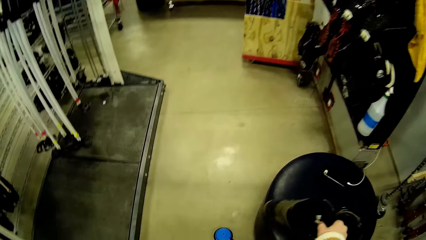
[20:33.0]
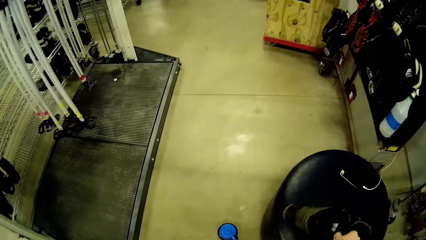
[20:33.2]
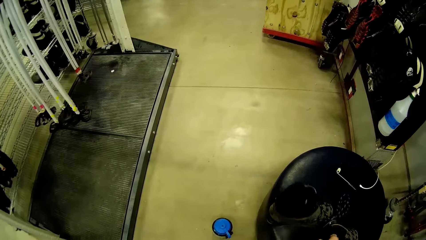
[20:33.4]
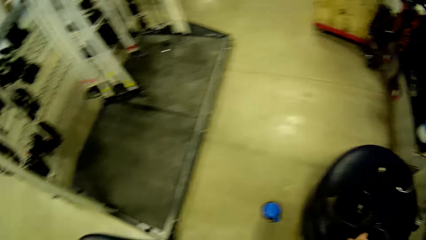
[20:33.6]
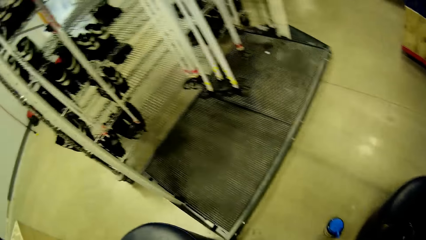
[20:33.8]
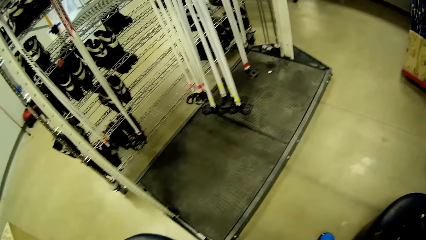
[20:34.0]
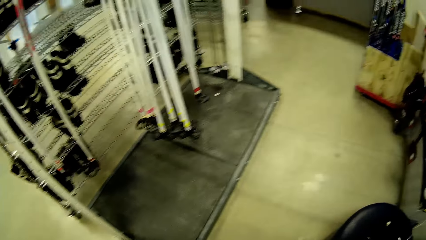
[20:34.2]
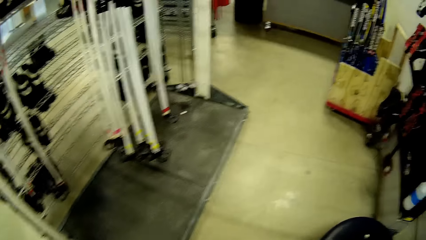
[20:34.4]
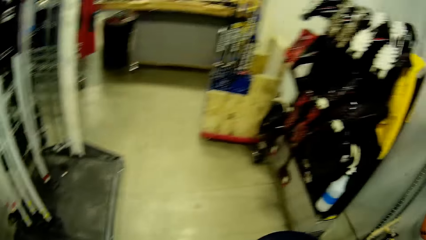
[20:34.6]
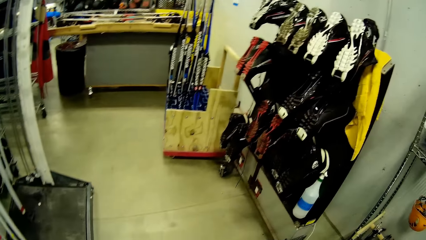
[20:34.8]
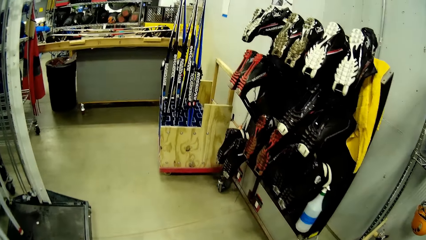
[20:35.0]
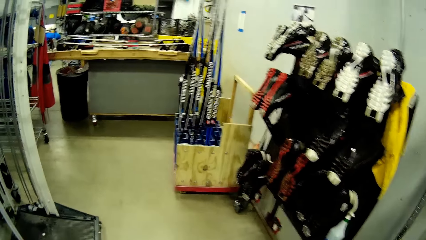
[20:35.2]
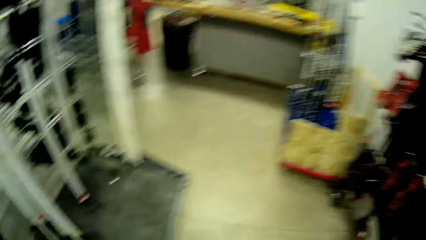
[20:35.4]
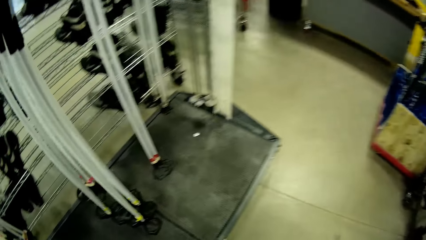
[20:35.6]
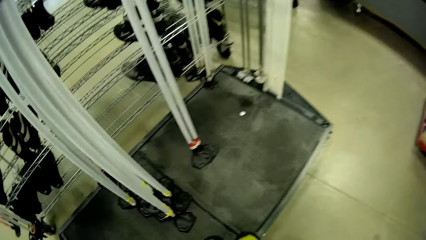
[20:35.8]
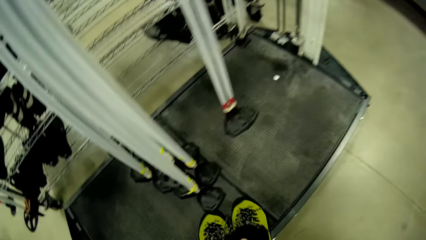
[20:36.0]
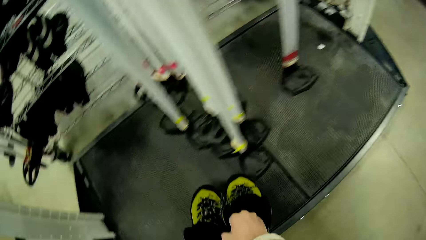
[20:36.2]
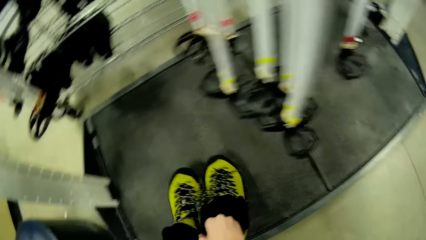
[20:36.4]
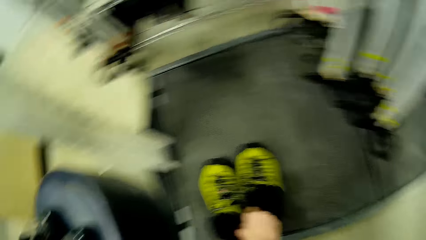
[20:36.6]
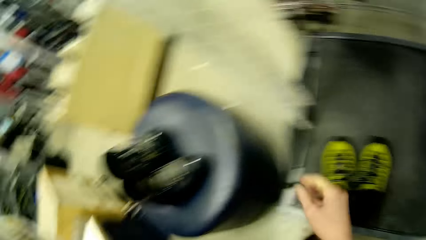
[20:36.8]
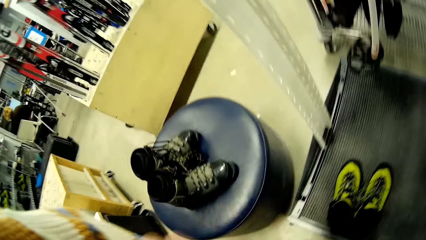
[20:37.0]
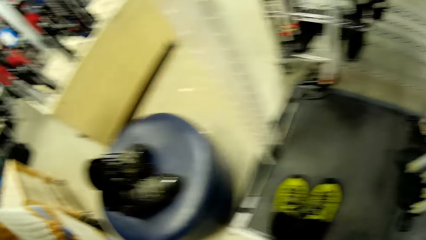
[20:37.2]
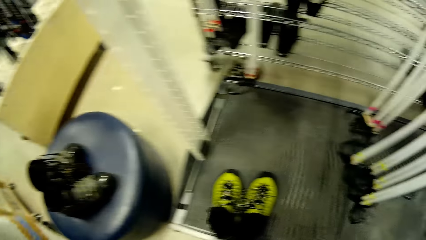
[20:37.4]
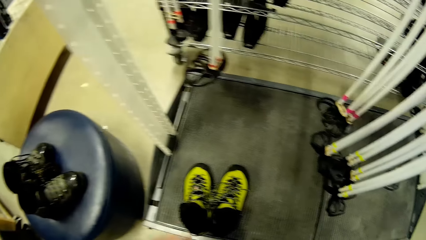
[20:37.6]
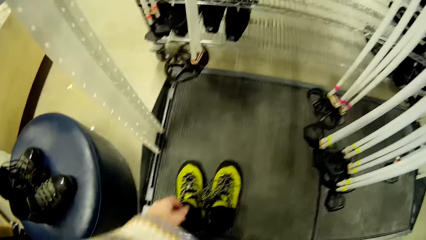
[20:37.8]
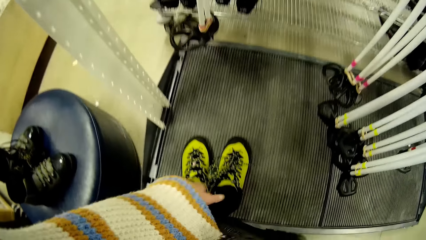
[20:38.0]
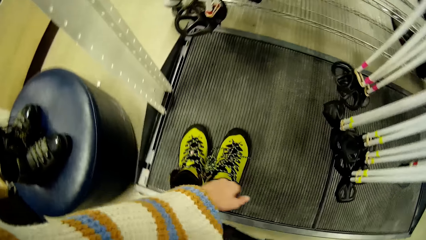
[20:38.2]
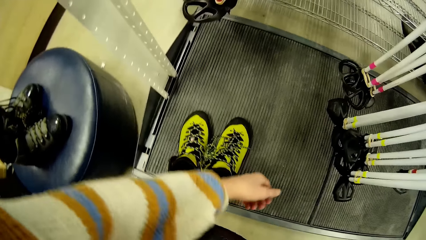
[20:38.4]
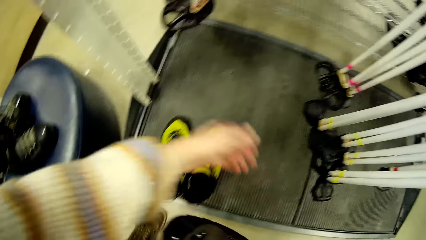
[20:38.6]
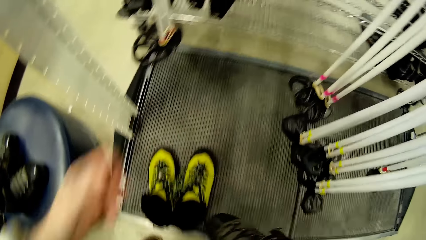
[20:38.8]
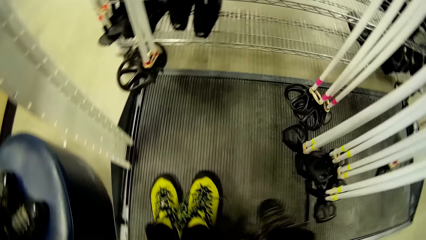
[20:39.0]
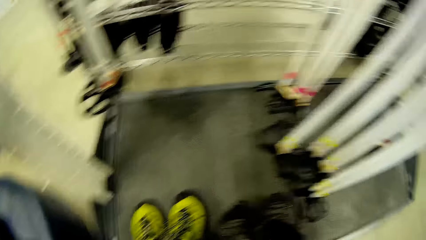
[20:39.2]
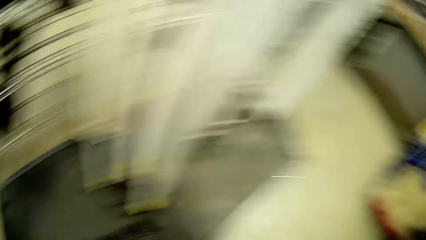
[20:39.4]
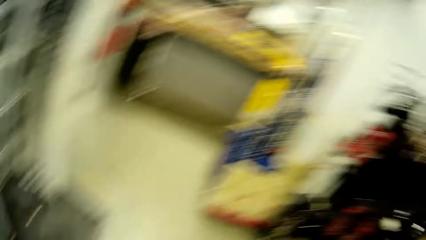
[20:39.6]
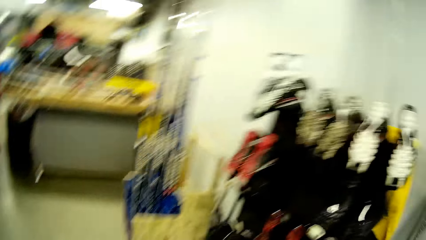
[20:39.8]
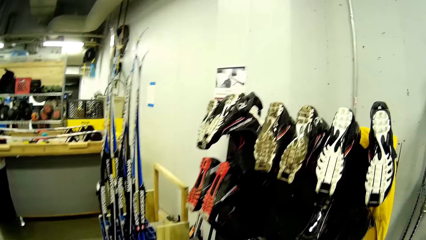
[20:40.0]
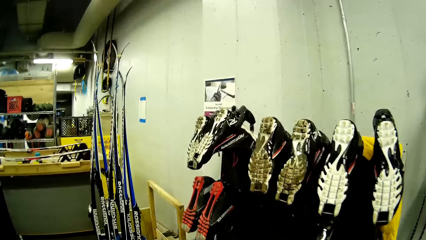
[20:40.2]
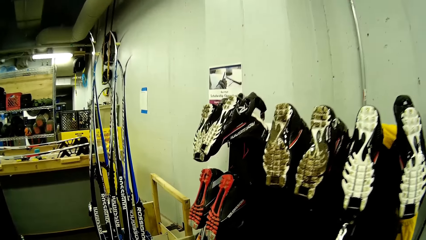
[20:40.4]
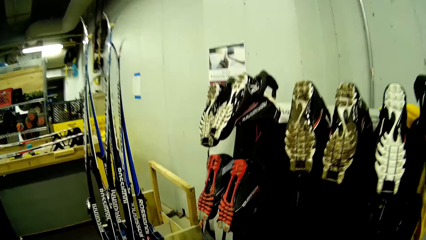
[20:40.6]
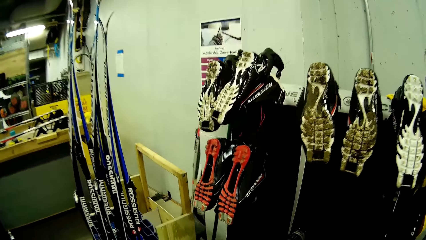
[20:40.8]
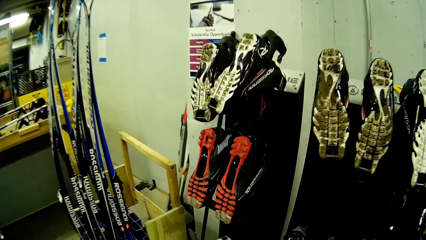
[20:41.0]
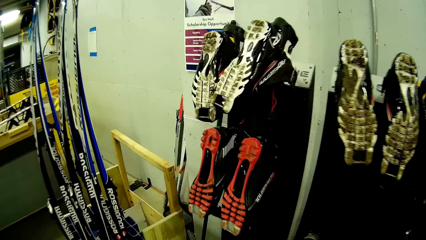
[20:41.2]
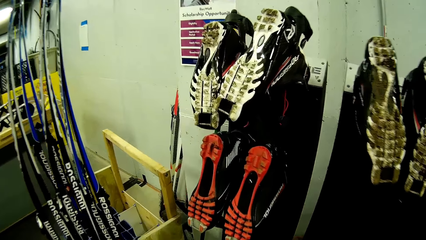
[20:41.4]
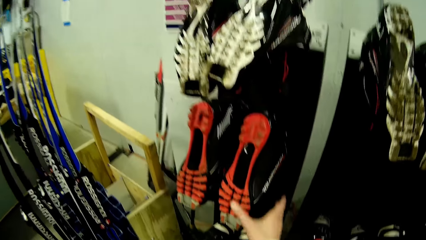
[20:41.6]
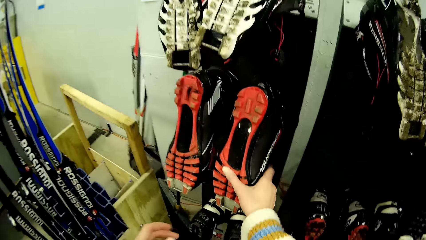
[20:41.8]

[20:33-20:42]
The camera wearer walks in the shoe store. They drop the pair of boots on the floor. They walk in the shoe store.

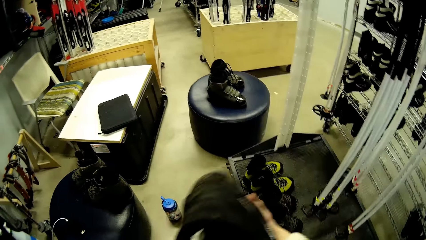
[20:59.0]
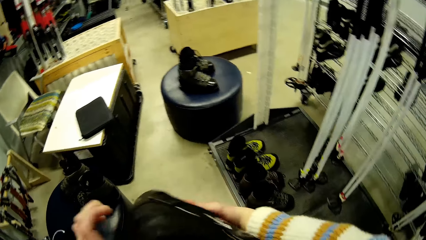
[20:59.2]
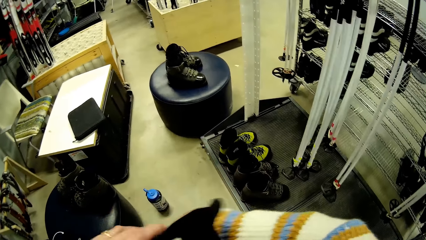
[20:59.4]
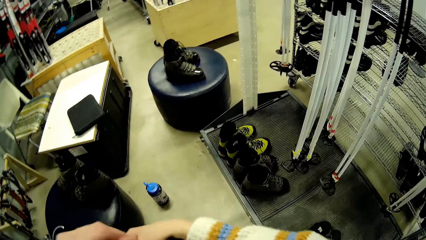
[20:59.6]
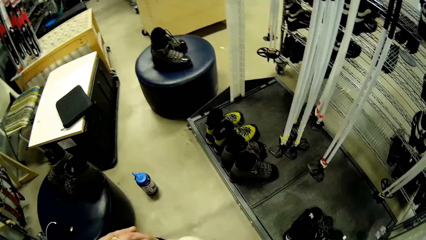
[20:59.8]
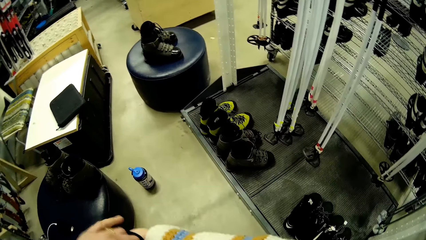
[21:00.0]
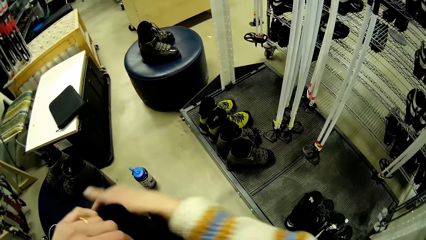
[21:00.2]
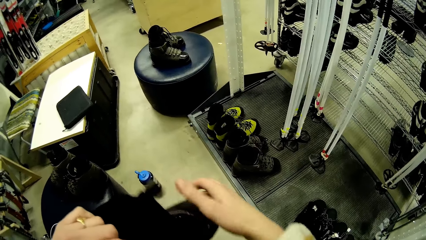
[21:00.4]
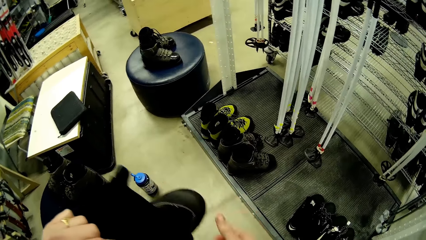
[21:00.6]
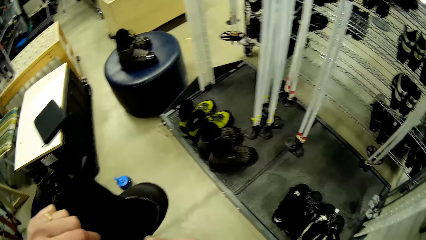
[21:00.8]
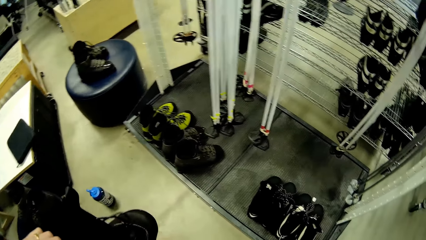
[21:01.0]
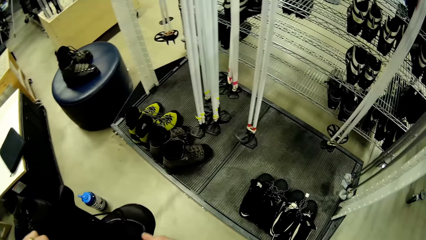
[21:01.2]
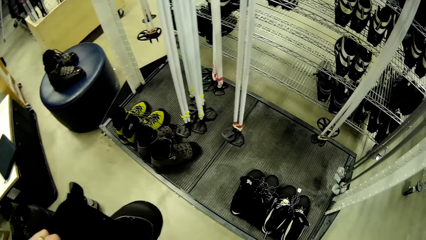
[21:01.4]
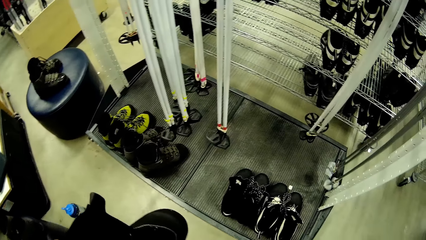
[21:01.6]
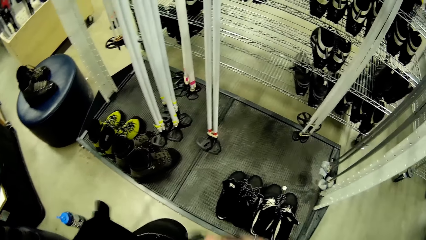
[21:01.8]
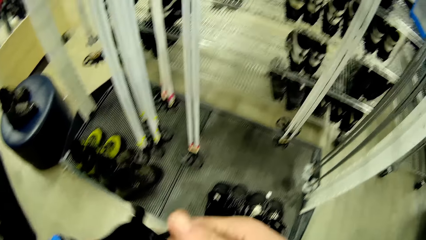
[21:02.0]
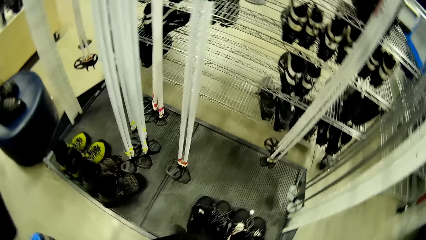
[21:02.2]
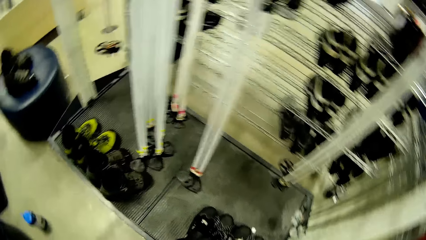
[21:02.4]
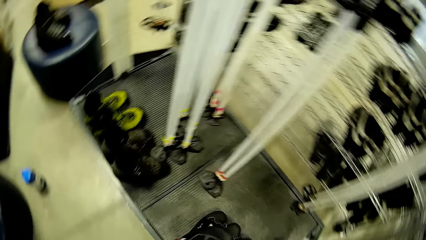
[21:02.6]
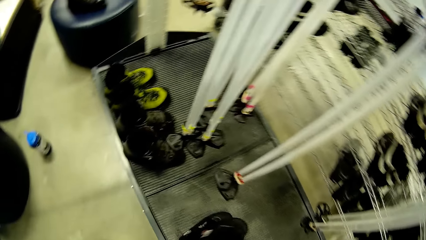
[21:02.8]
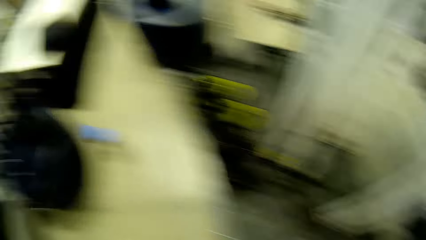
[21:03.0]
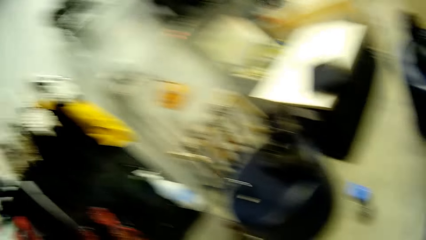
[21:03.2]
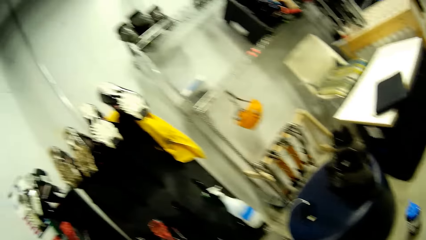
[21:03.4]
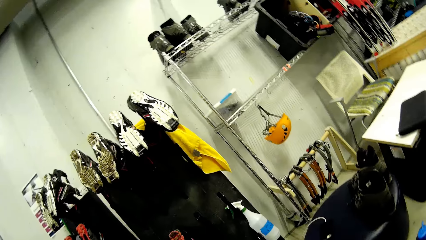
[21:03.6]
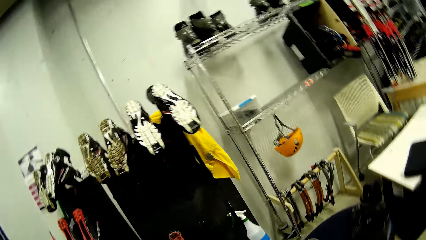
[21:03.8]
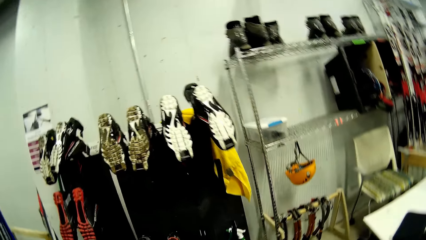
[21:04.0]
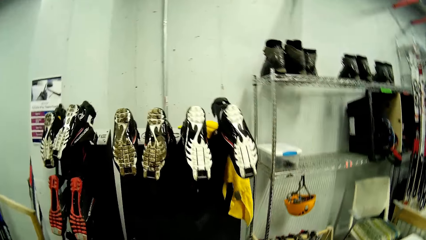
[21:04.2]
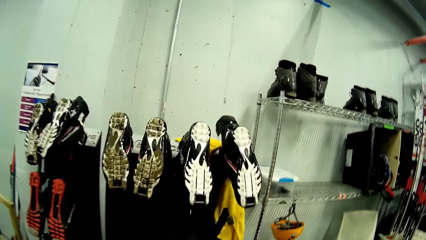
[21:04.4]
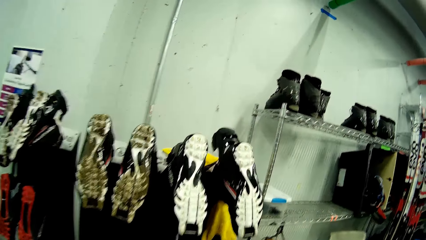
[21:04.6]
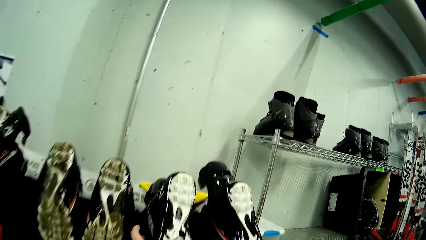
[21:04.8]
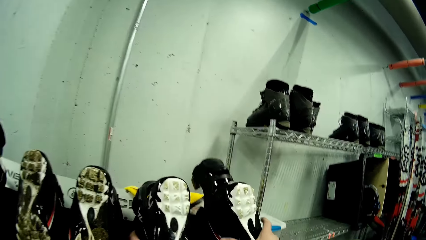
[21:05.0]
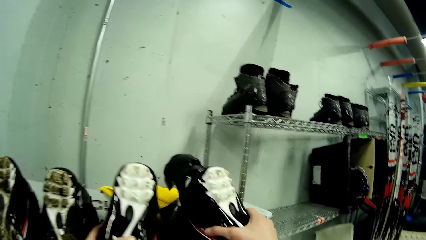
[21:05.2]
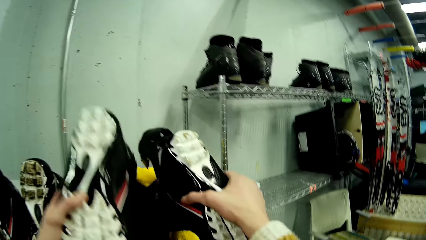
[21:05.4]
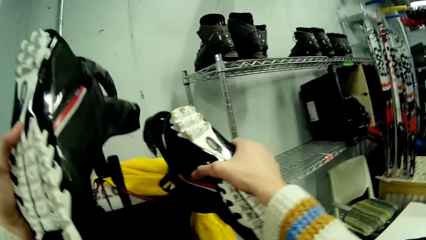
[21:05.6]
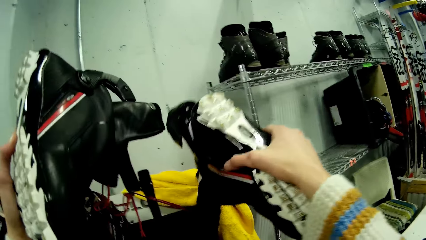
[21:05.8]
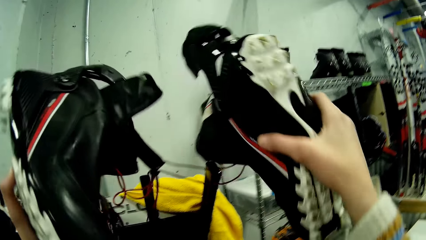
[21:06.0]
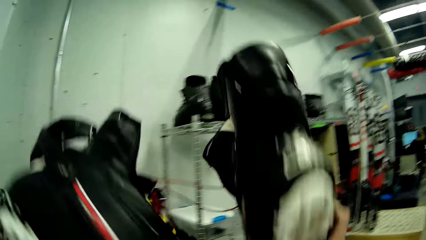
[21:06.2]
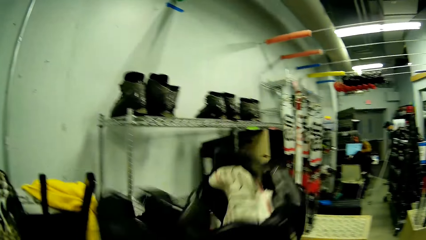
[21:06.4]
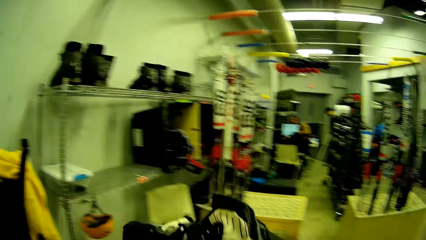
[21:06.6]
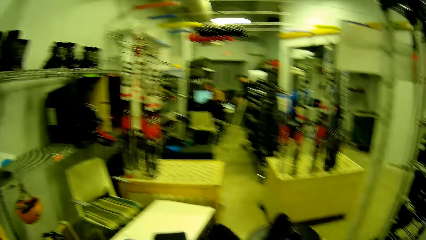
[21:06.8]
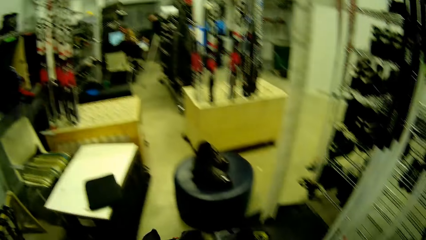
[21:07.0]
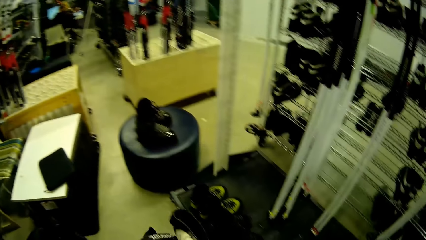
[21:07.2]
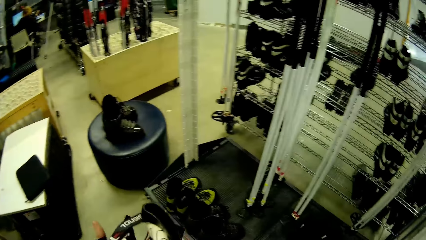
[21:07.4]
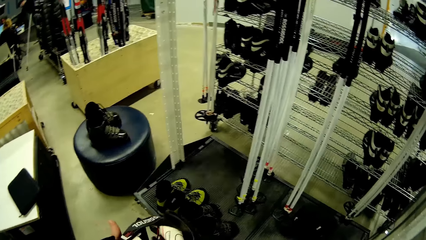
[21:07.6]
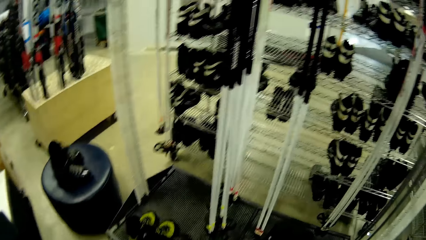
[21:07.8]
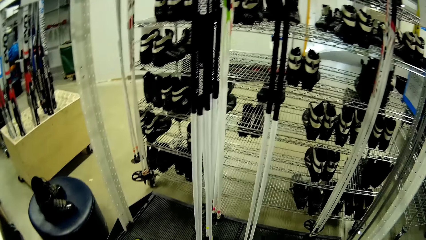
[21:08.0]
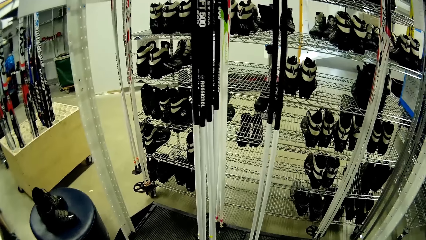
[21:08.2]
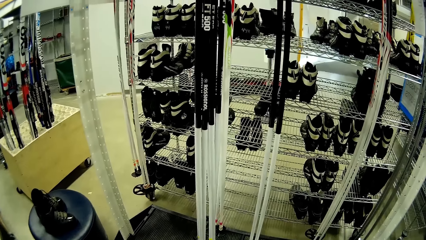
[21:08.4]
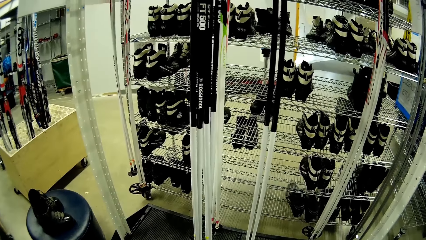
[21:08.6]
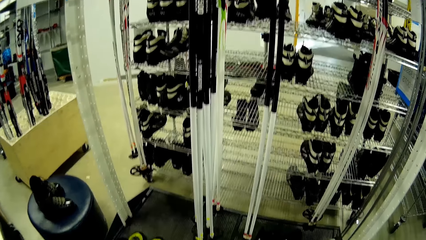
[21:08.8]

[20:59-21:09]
The camera wearer moves the boot from her right hand to her left hand. She holds a boot on the rack with her left hand. She picks a boot from the rack with her left hand. She picks a boot from the rack with her right hand.
